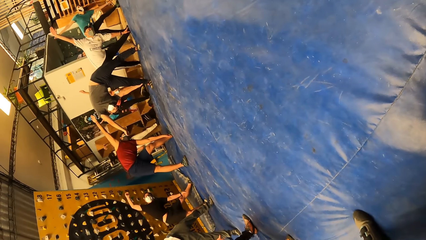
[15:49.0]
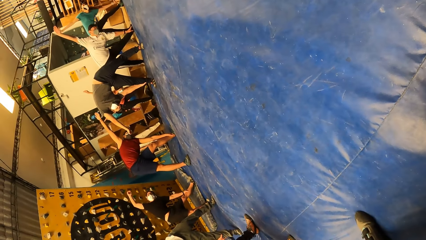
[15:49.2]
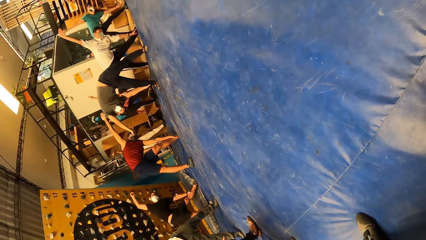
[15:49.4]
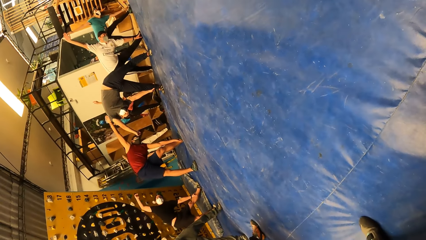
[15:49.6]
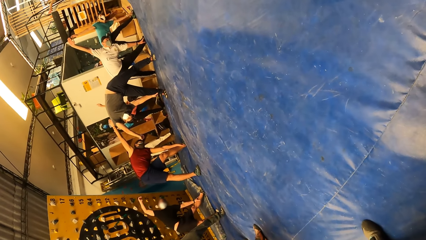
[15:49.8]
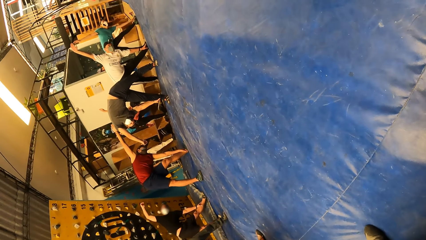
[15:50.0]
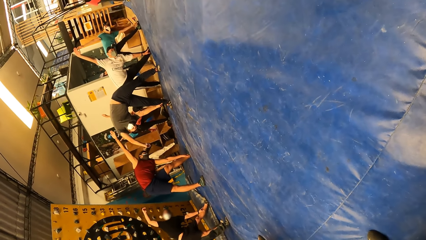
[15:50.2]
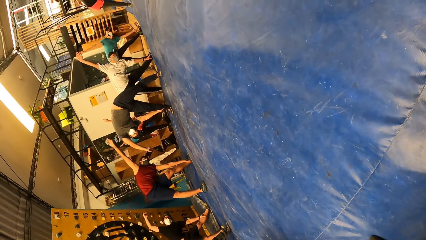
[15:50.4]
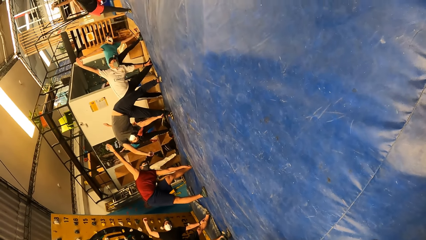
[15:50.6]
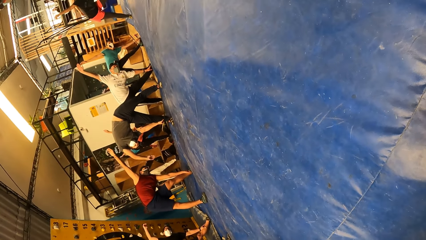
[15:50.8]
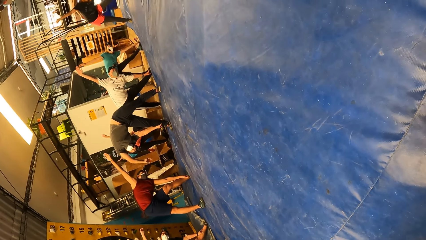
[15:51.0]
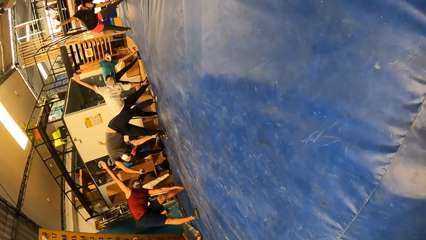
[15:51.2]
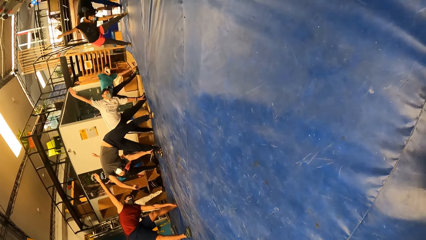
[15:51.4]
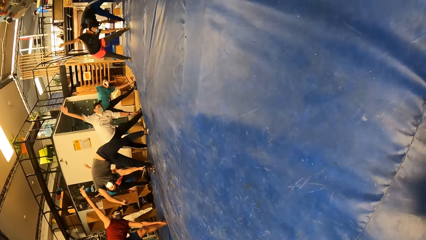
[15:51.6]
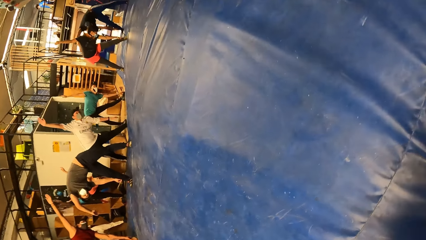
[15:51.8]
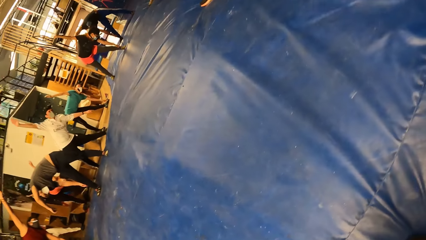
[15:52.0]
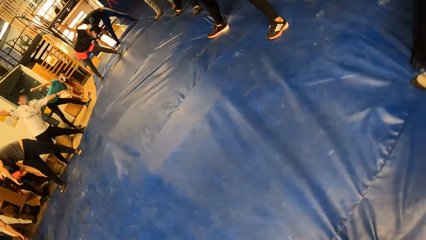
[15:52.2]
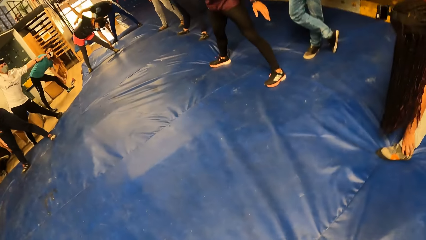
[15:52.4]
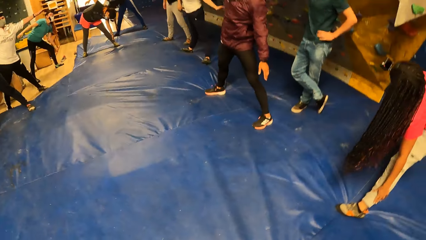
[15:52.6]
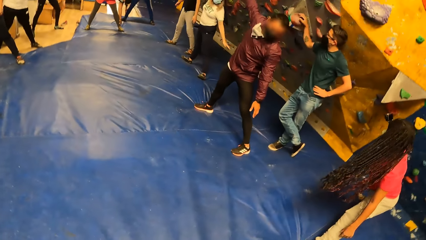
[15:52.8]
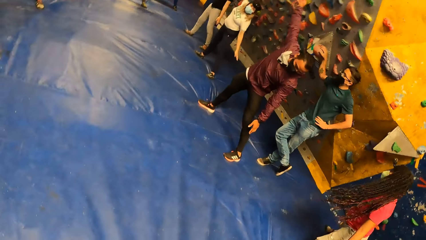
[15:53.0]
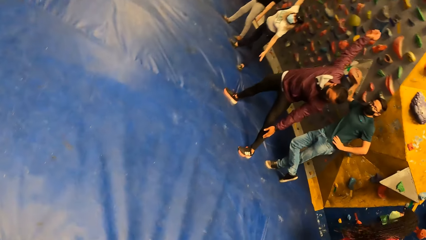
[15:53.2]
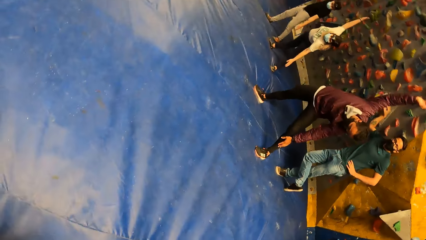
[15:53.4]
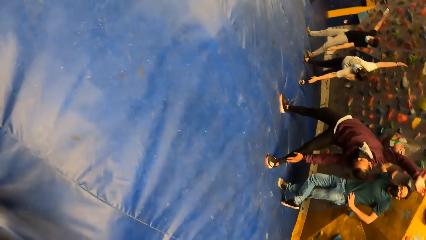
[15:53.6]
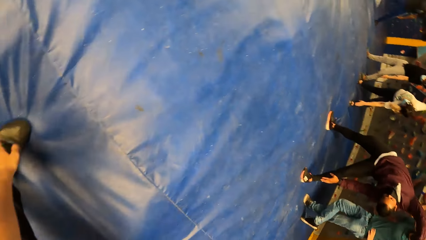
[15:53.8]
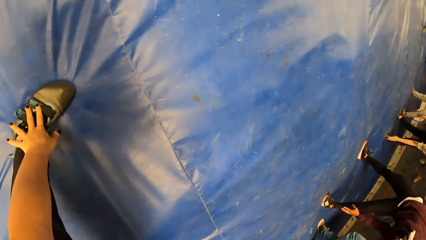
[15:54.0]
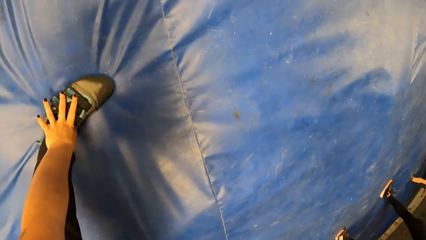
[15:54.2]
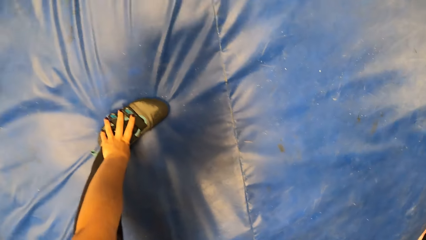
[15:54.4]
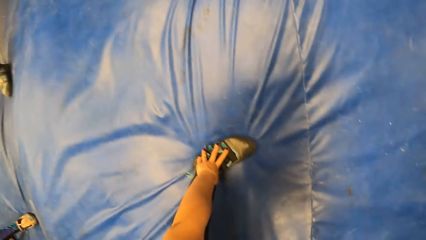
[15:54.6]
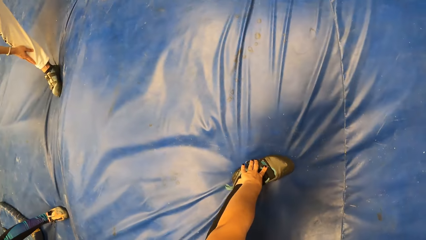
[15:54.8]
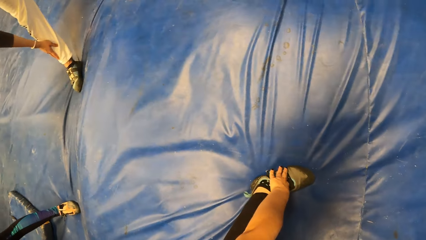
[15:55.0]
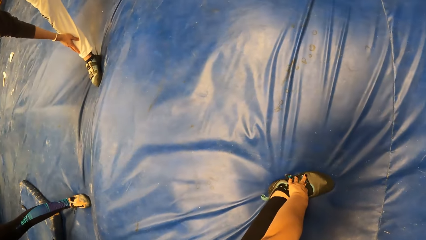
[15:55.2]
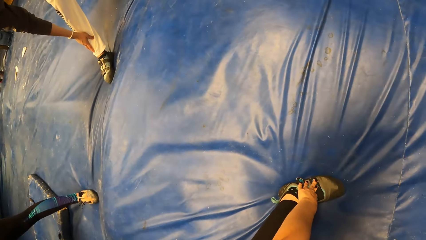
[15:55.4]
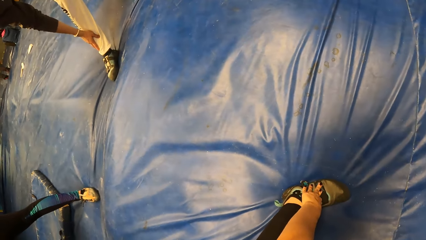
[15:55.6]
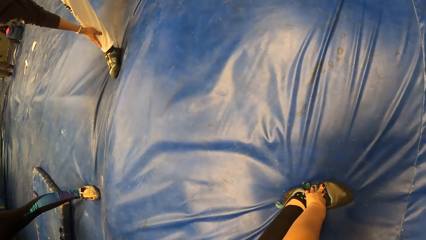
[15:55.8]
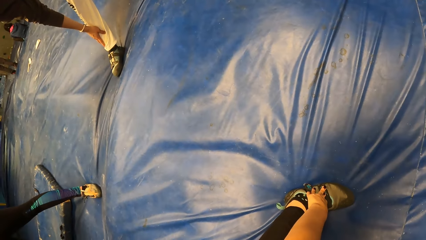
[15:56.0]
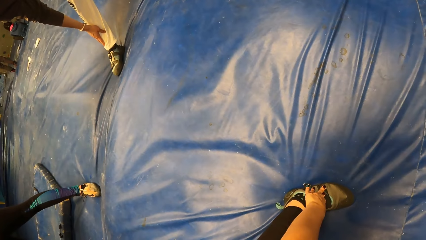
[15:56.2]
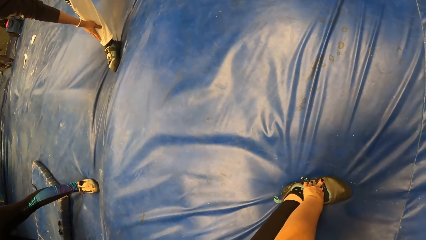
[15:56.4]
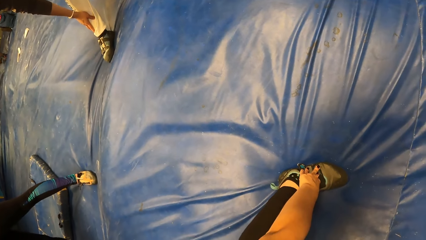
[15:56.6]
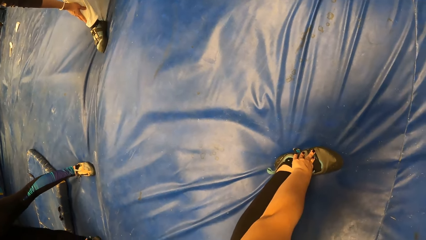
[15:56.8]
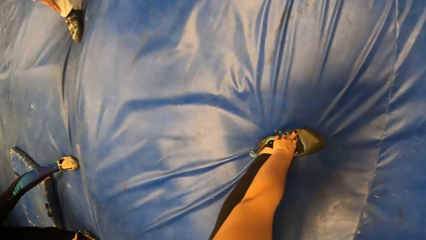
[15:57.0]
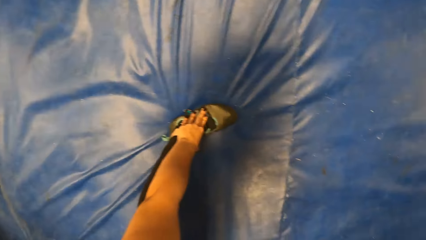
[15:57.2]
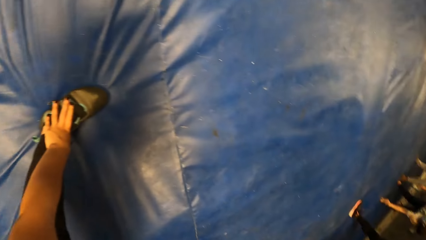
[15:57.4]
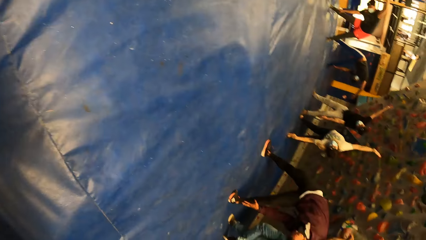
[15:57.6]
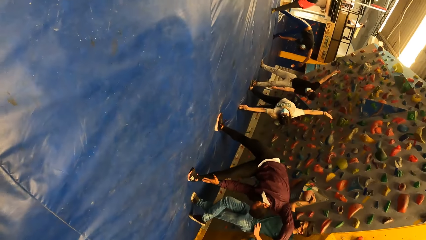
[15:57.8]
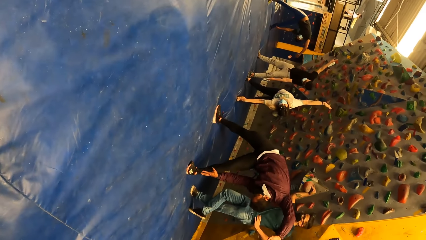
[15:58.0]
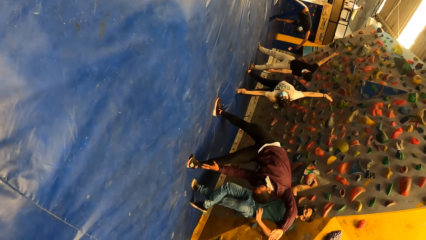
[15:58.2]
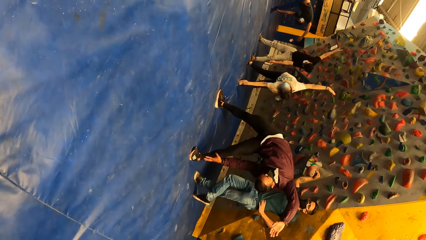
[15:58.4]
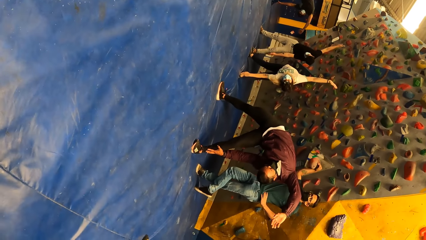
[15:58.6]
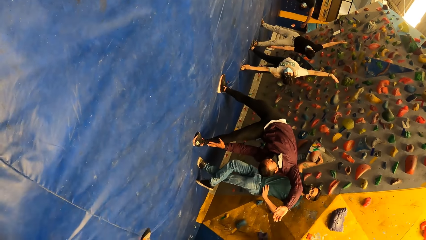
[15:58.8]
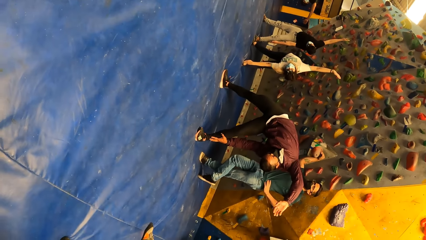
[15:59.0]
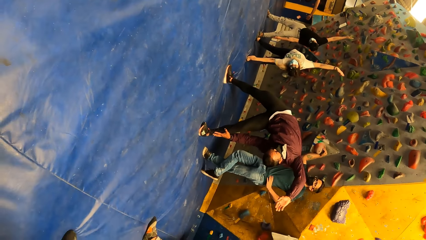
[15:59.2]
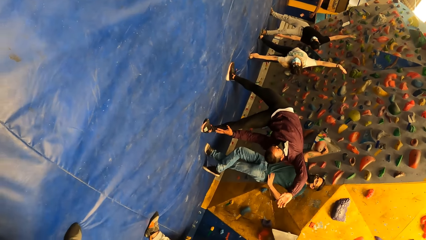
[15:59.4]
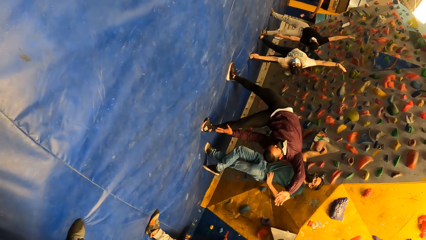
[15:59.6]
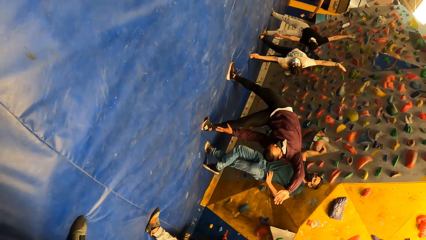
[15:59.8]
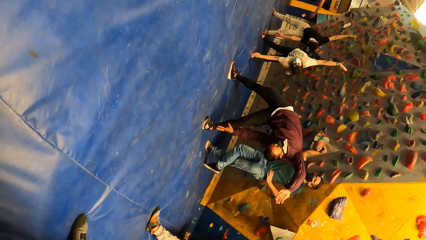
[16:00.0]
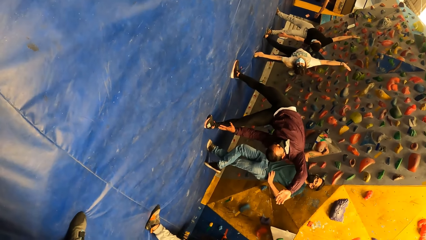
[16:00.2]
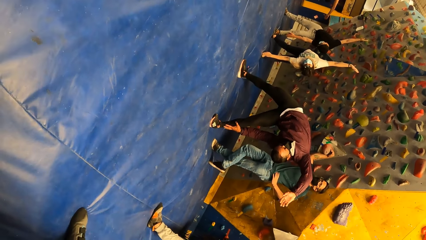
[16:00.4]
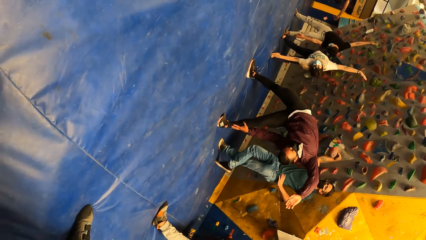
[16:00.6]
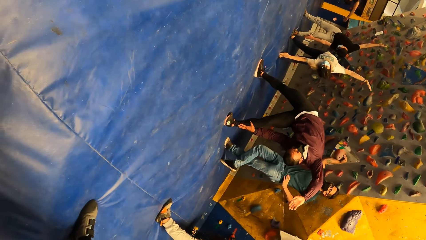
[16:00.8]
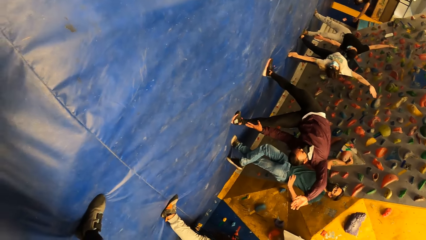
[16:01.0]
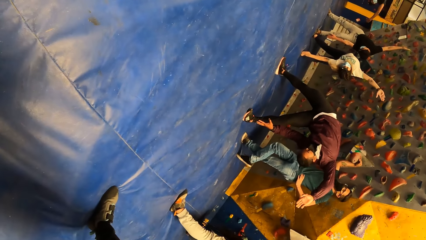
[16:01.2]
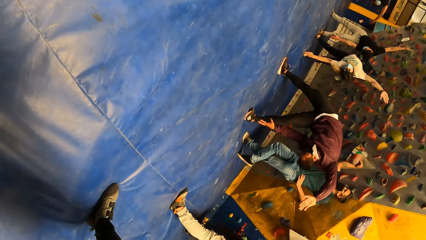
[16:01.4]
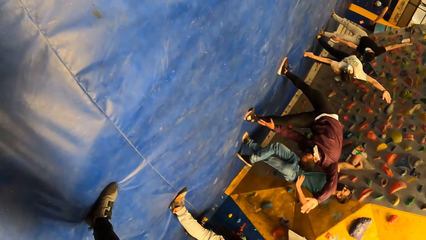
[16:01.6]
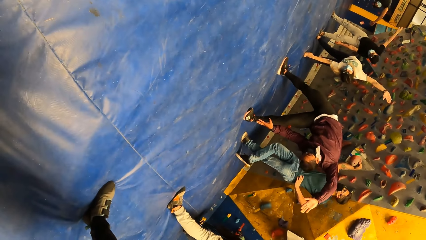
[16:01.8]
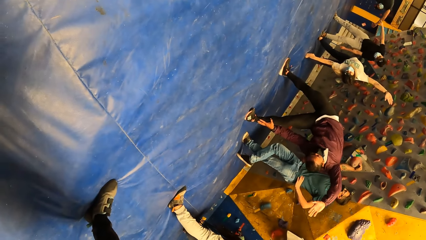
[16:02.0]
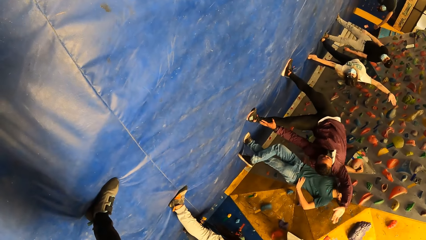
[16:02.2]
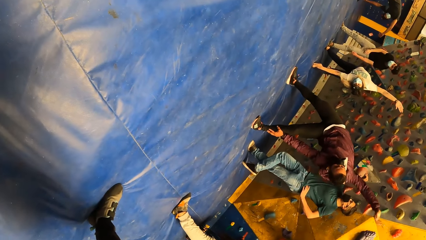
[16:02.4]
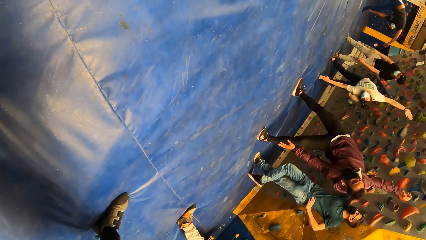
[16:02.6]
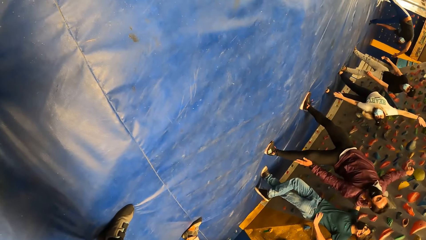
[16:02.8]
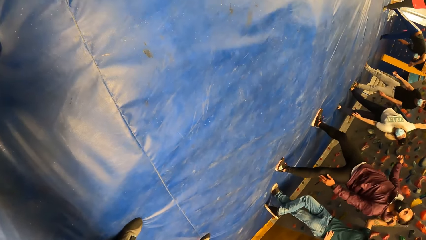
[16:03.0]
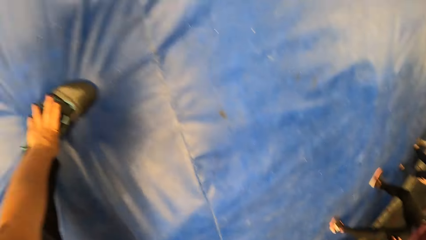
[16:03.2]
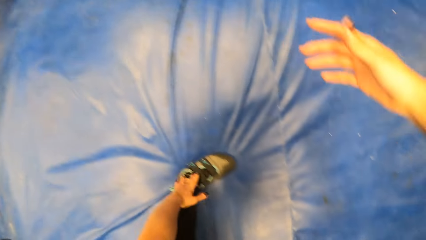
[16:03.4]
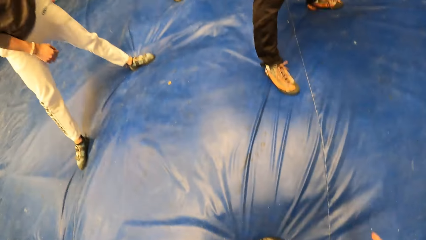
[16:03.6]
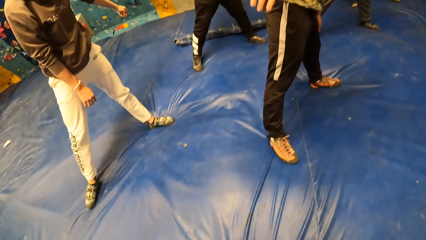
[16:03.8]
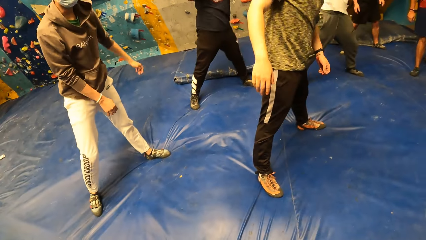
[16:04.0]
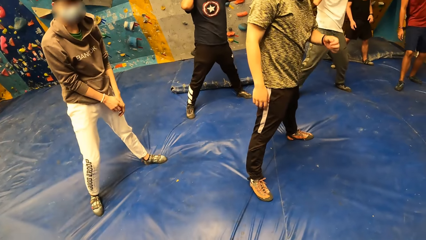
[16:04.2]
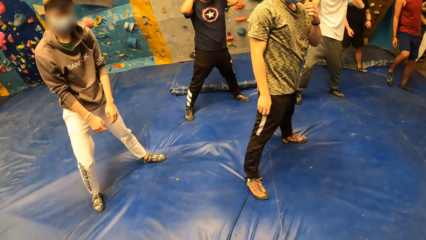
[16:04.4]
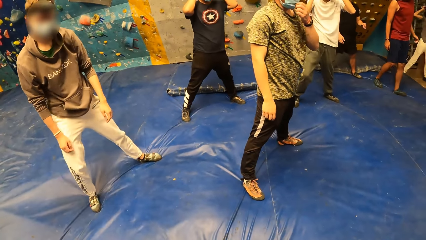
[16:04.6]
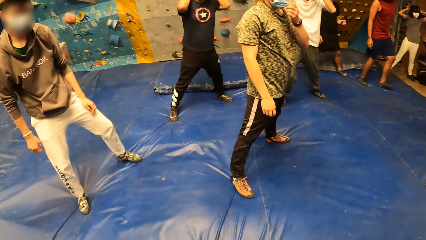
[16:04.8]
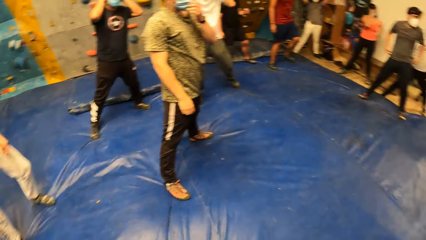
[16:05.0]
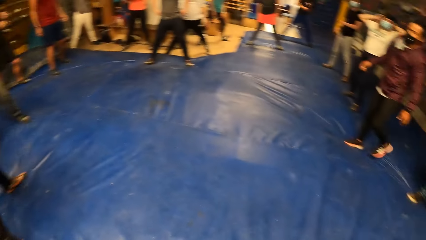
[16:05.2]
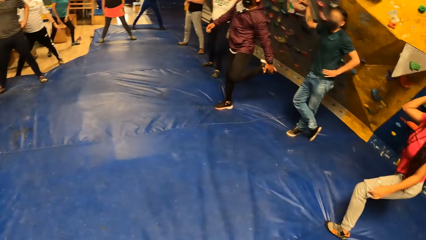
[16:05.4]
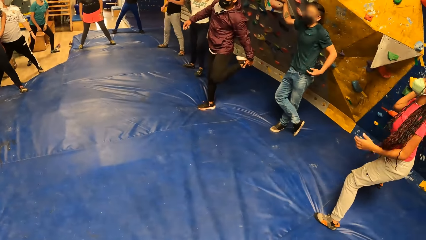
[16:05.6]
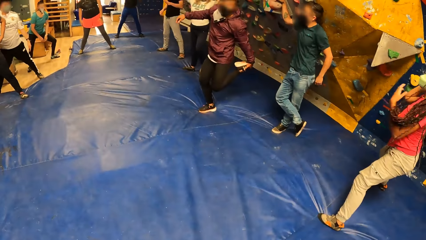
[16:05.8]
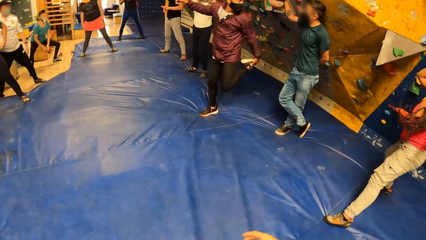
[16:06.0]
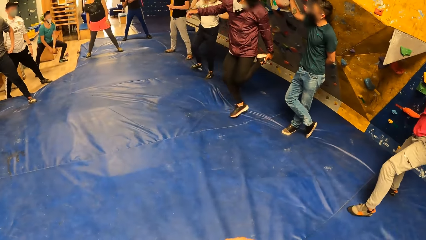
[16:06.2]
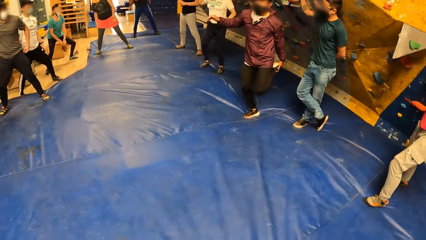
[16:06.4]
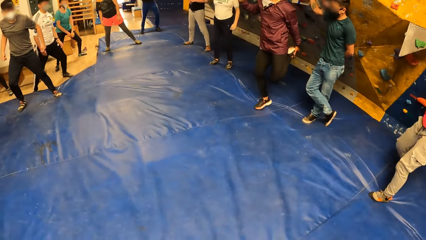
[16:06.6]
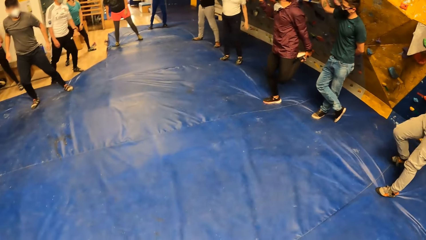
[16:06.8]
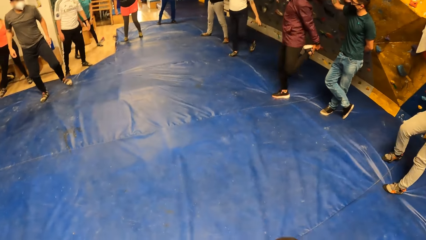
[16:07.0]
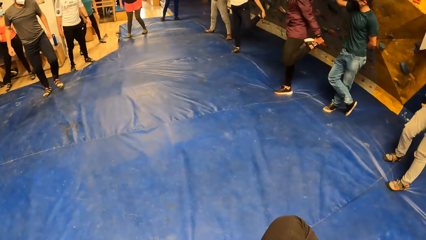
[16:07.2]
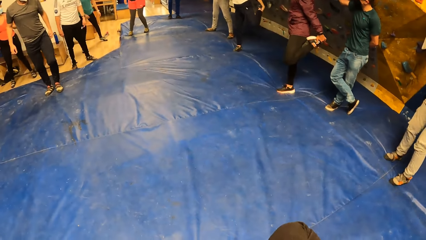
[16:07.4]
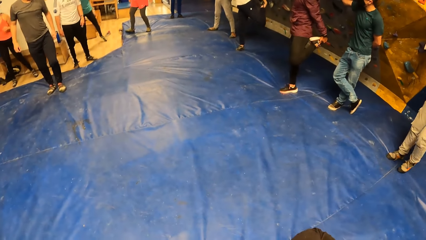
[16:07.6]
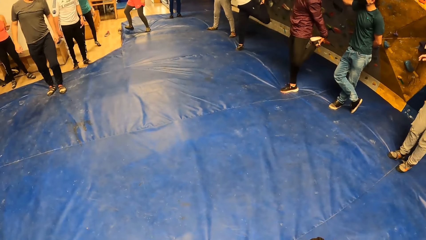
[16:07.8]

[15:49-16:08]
A man bends left. A woman bends left. Another man moves left. The camera wearer bends left. The other man bends left. A third man moves. The second man jumps.
